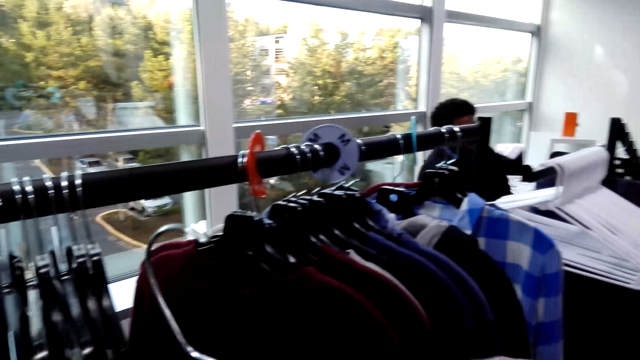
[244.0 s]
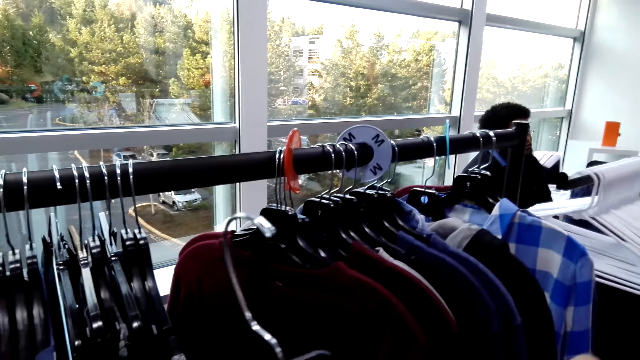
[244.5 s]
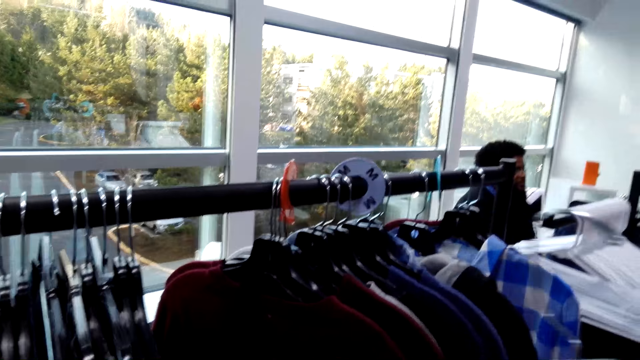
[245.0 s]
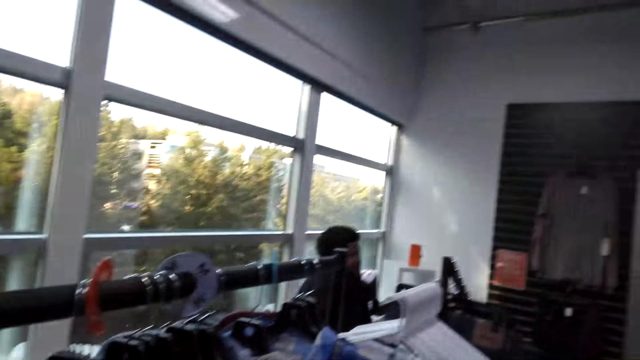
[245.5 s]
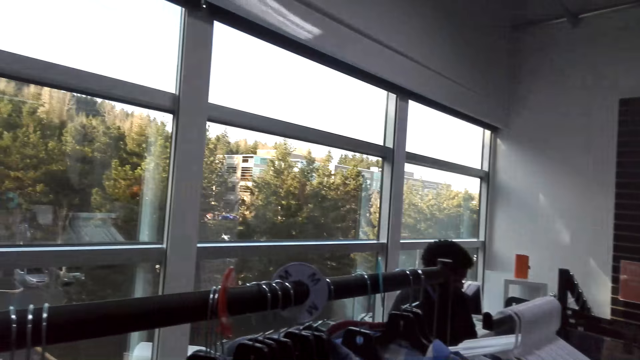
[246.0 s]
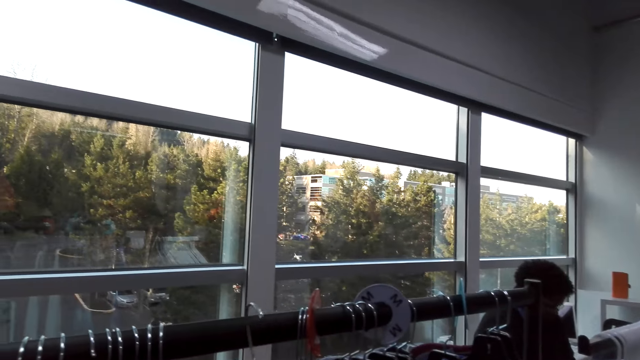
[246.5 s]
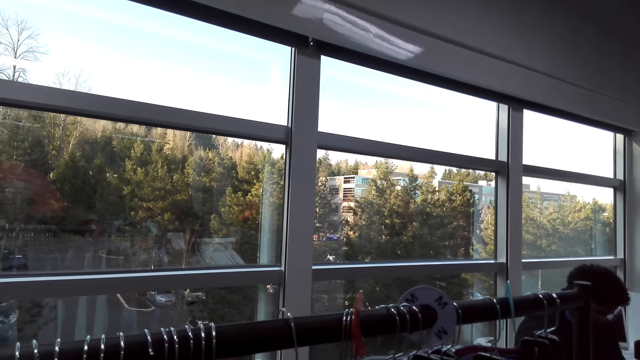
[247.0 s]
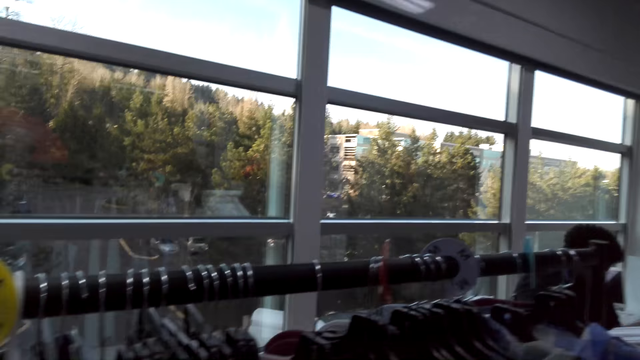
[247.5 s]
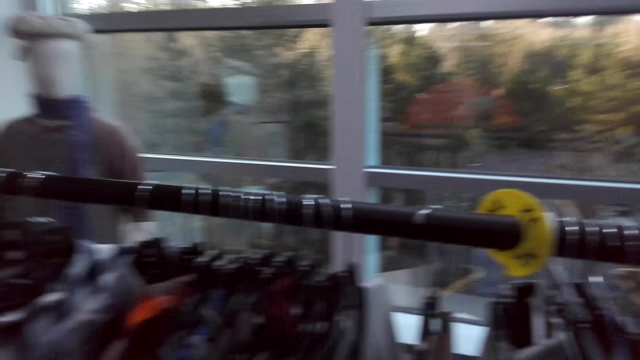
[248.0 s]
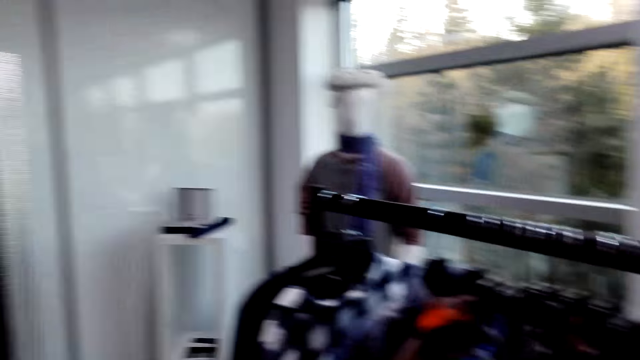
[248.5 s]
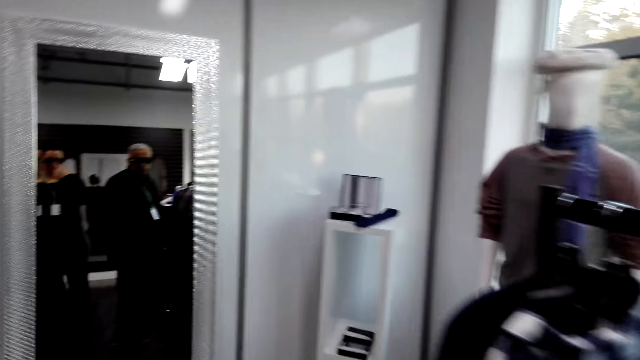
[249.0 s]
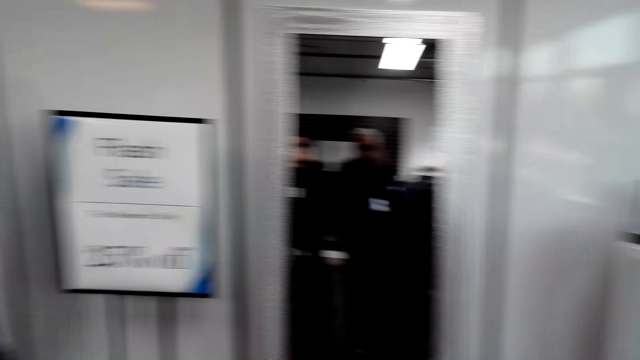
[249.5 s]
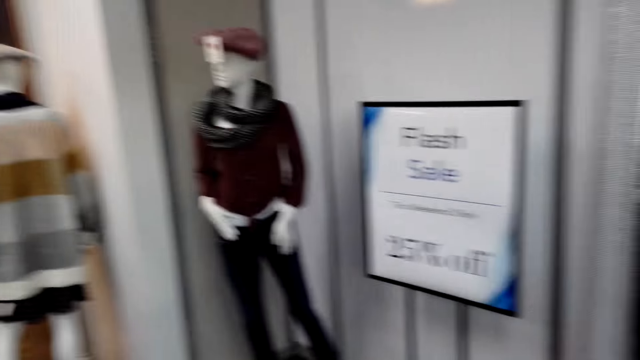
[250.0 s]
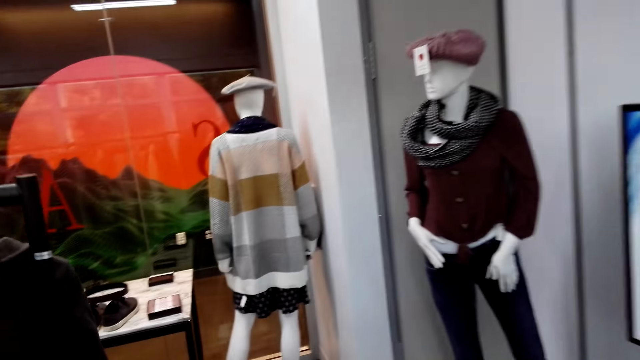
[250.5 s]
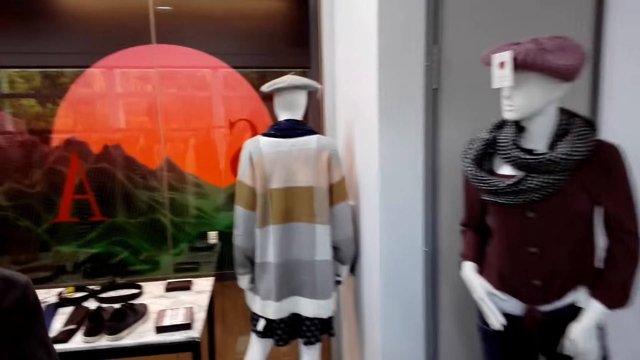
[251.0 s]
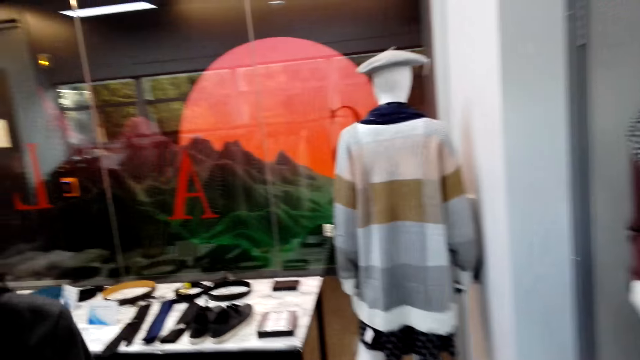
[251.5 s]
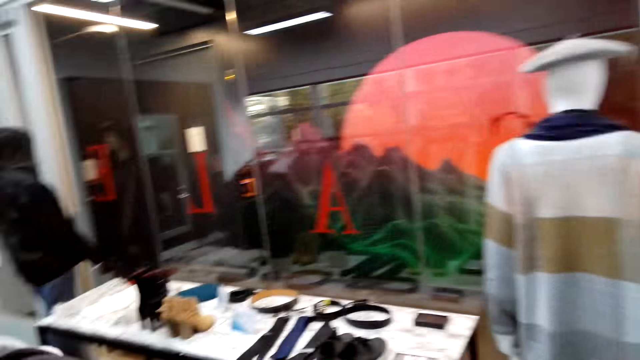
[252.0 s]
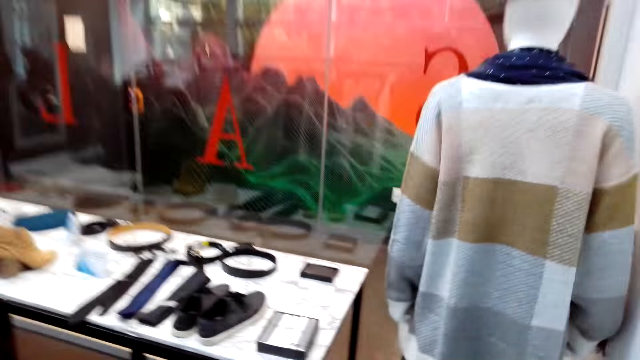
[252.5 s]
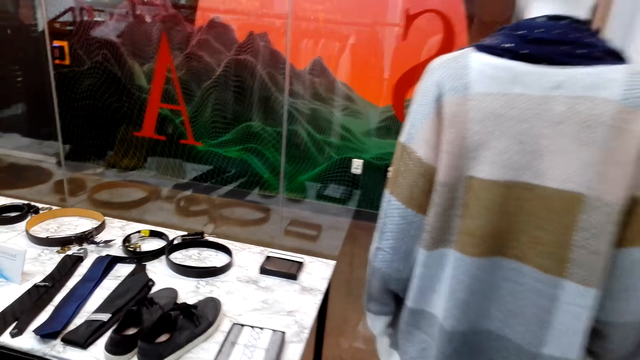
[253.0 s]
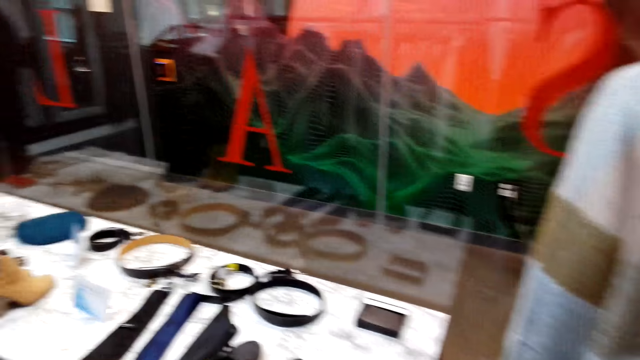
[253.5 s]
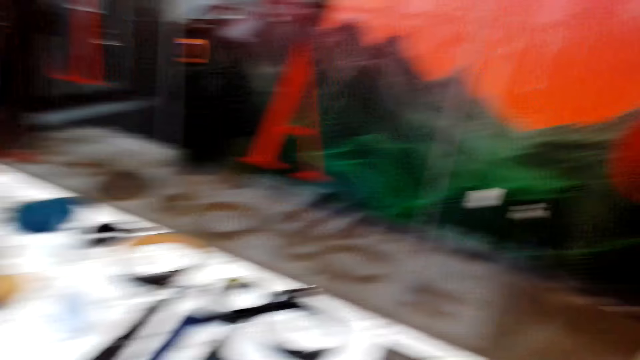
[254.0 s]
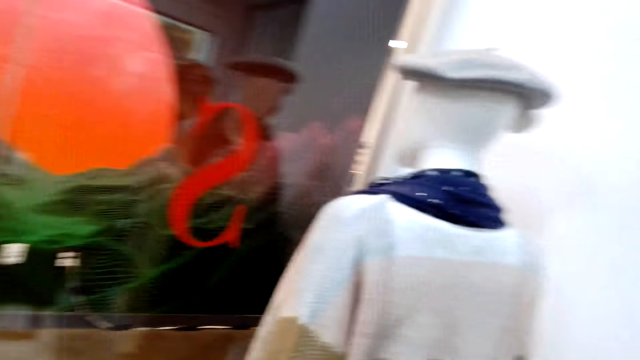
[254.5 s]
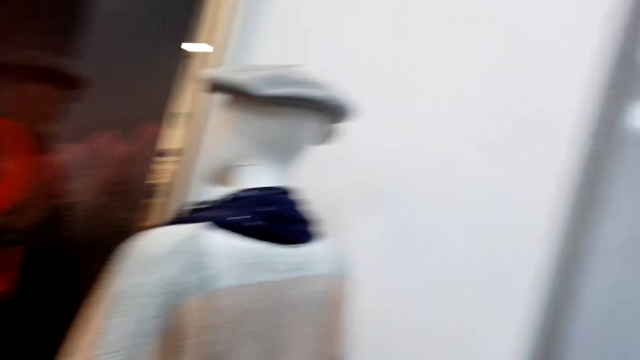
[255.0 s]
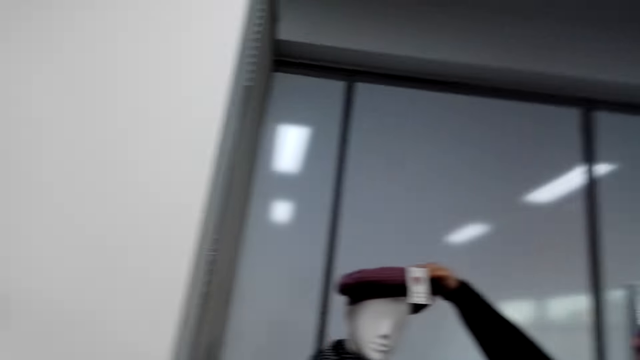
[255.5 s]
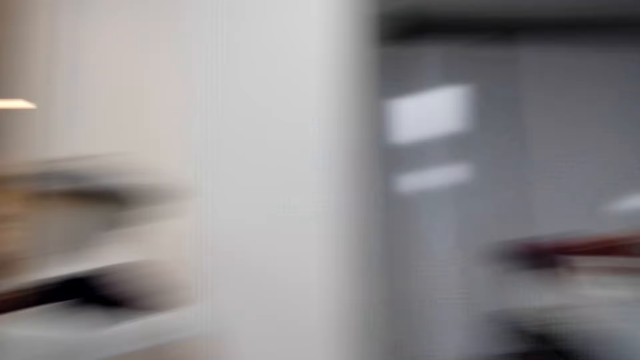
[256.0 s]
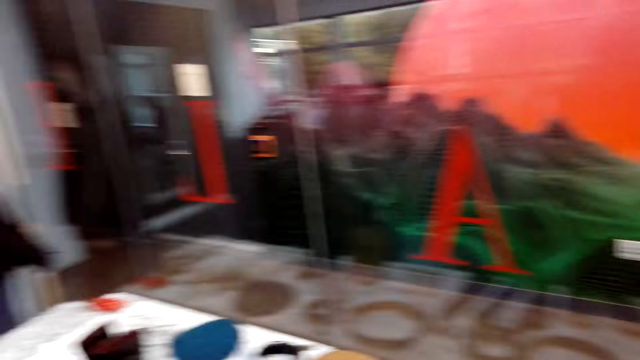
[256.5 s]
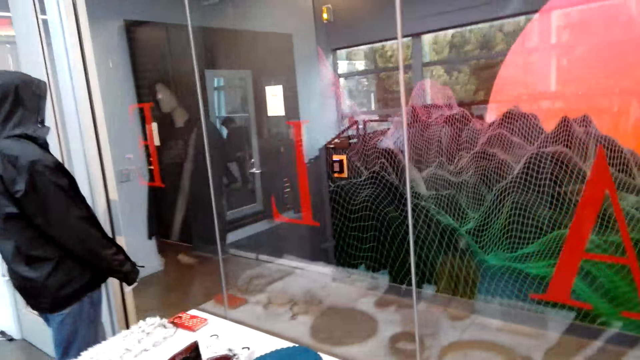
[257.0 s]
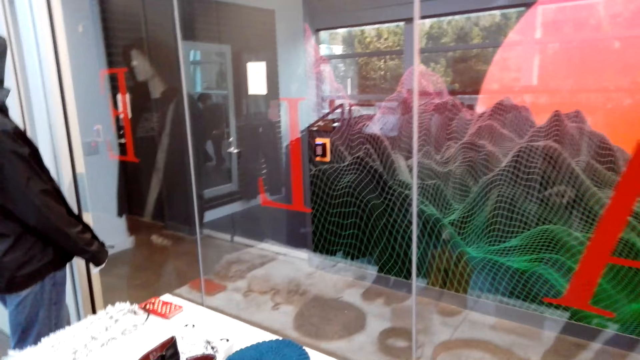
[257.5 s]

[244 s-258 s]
The camera wearer hangs a cloth on the rack. They look around the room. They walk on the floor. They look around.

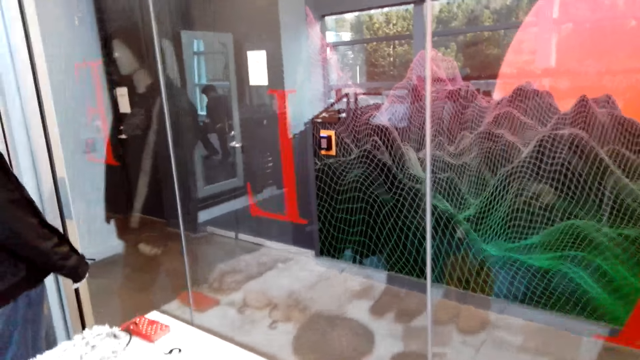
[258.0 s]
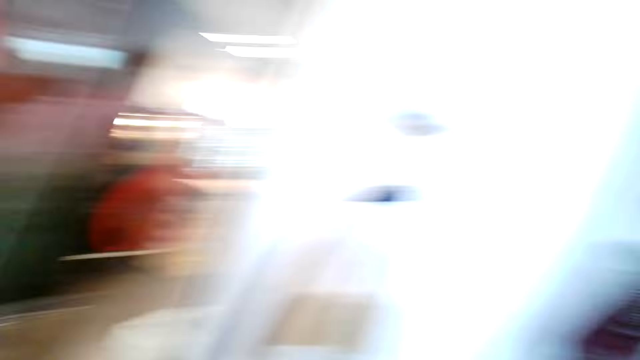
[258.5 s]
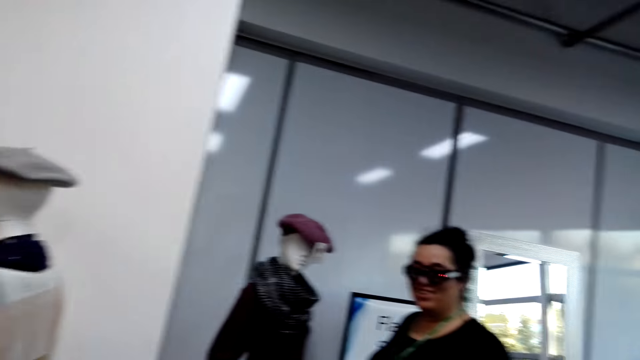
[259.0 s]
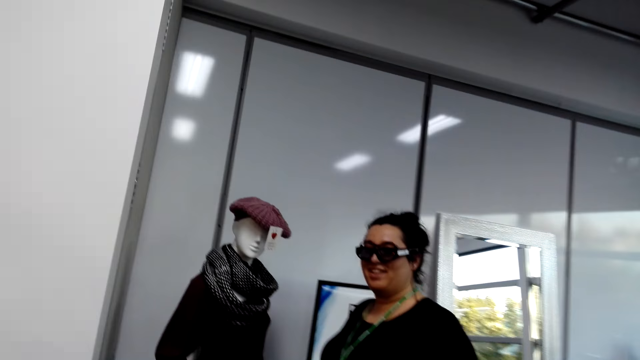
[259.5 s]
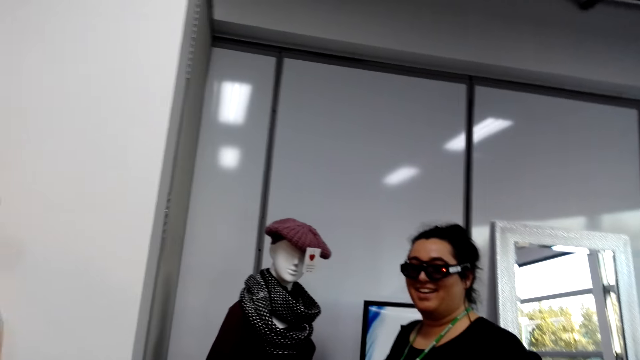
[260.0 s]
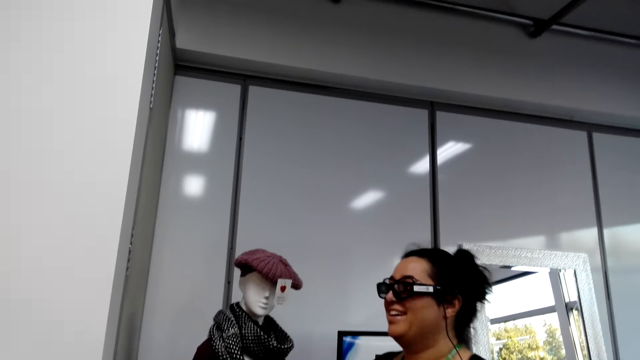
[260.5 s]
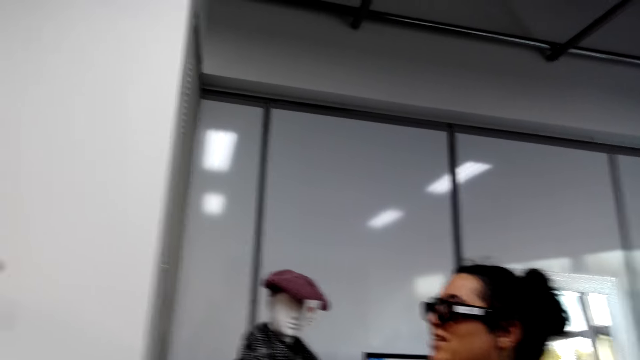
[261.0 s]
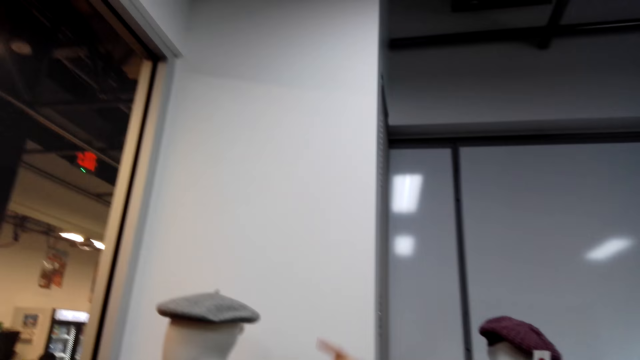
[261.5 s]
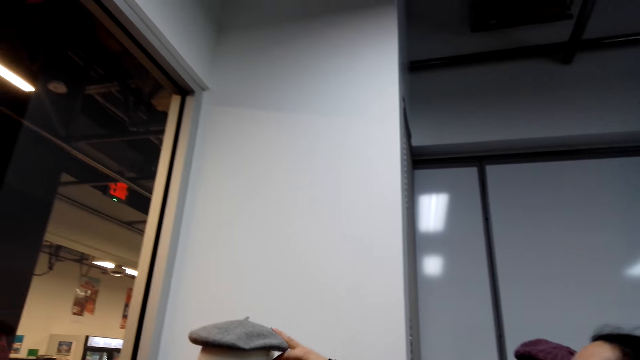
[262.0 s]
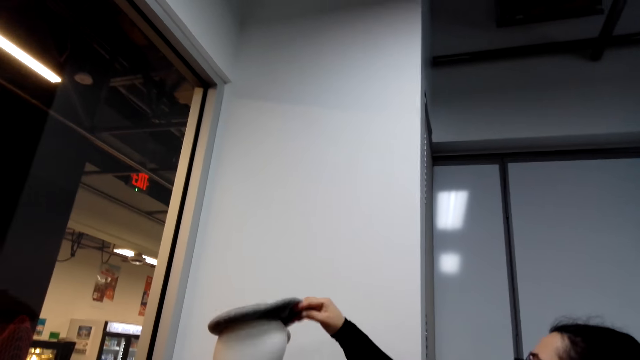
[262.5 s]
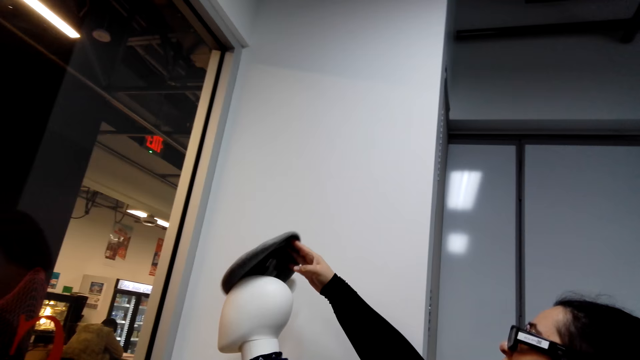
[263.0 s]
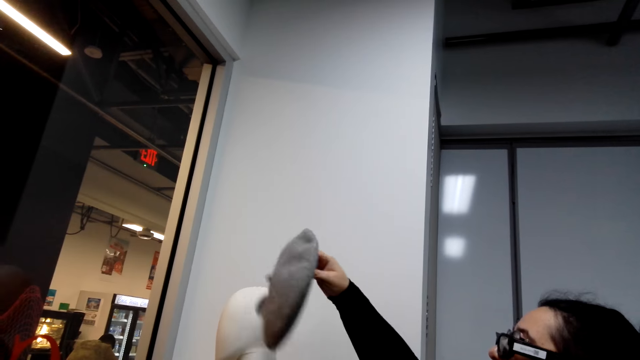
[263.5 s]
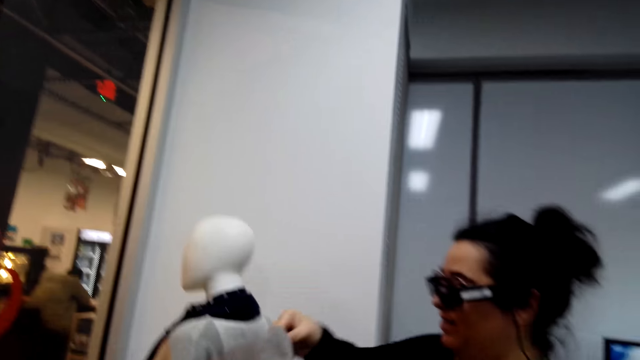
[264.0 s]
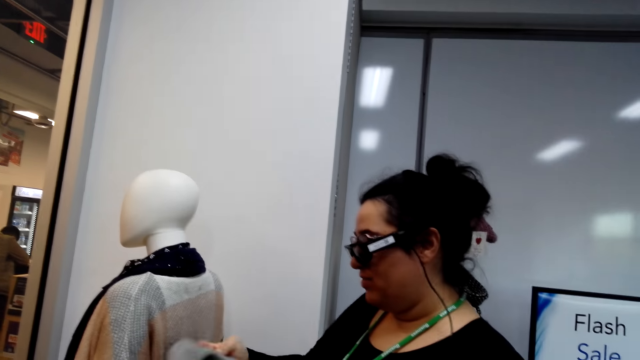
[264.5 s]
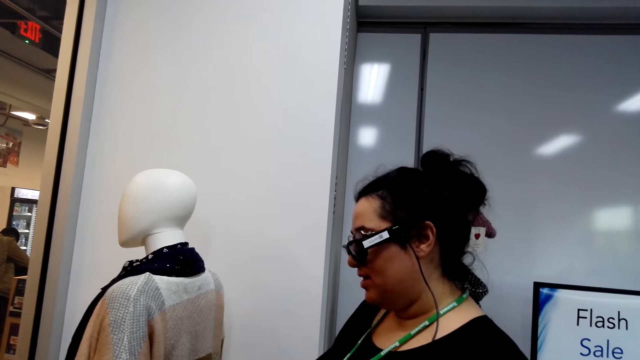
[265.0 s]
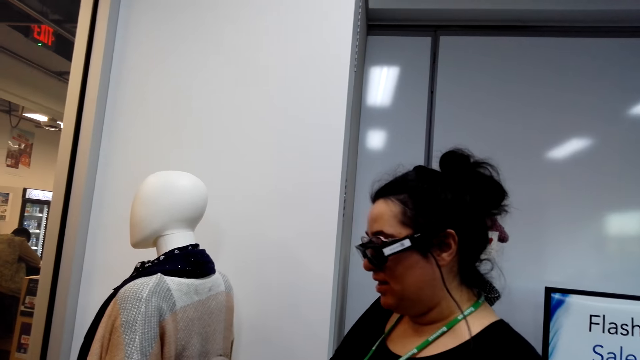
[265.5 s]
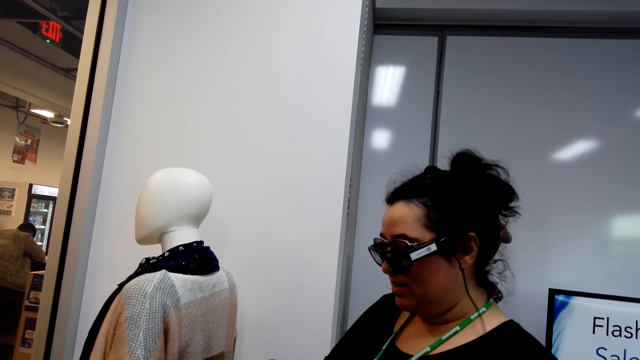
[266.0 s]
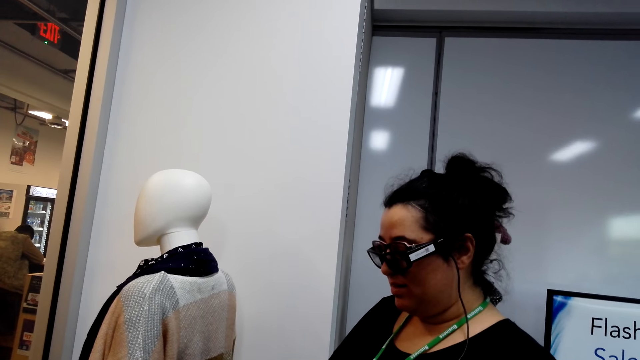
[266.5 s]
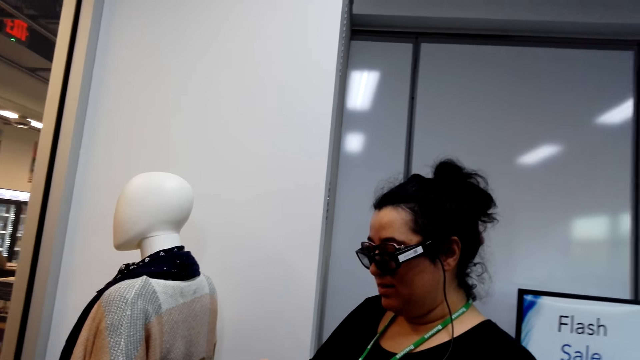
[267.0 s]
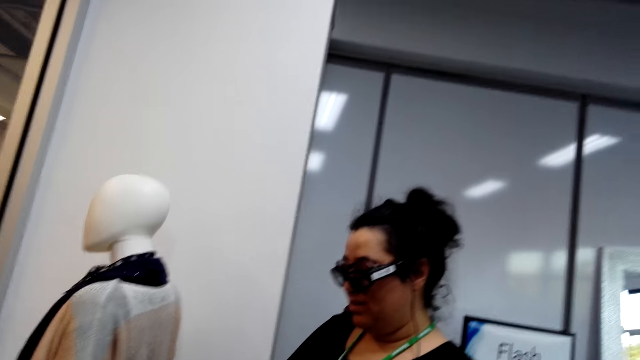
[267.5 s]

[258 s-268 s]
The camera wearer looks at a lady. The lady talks to the camera wearer. The lady picks up a beret. The lady moves a cap.
